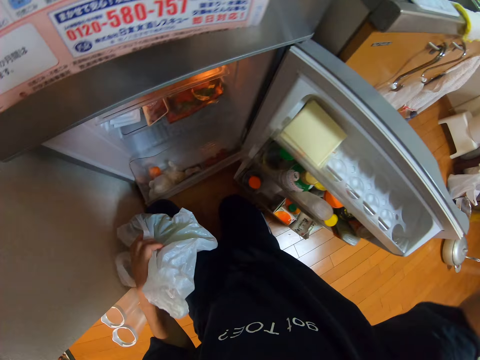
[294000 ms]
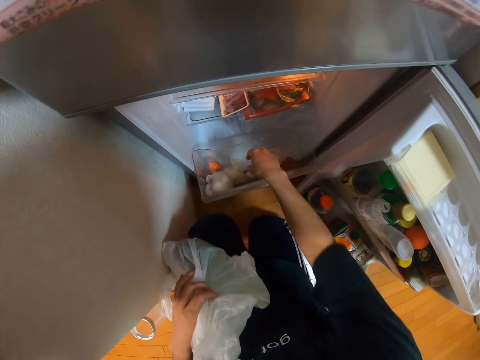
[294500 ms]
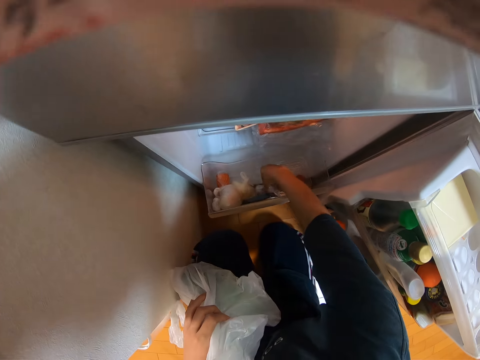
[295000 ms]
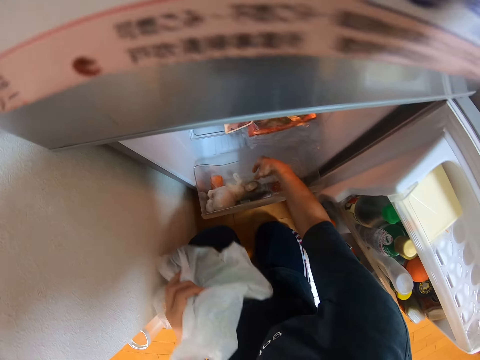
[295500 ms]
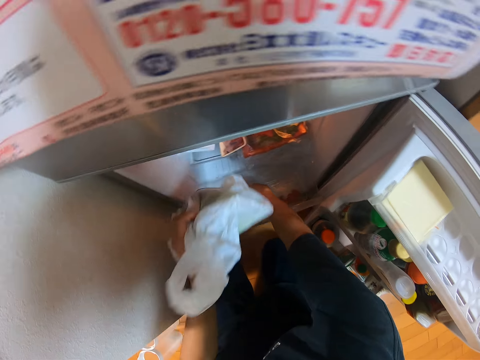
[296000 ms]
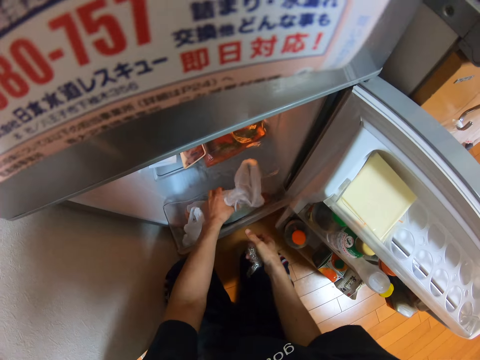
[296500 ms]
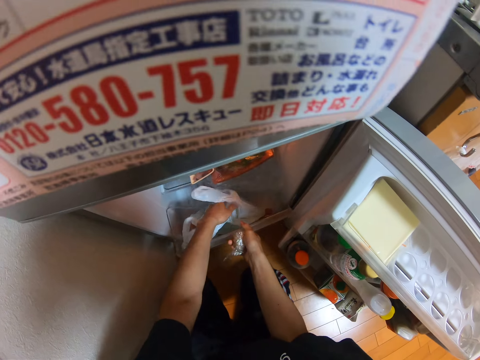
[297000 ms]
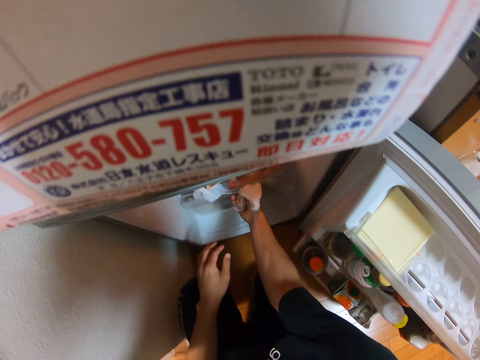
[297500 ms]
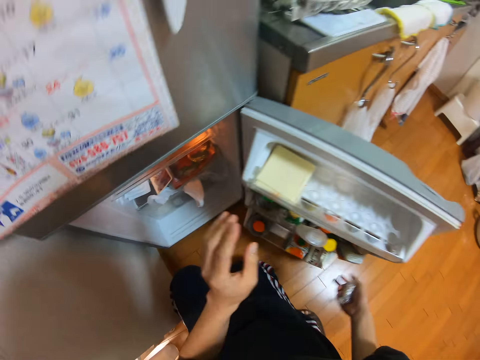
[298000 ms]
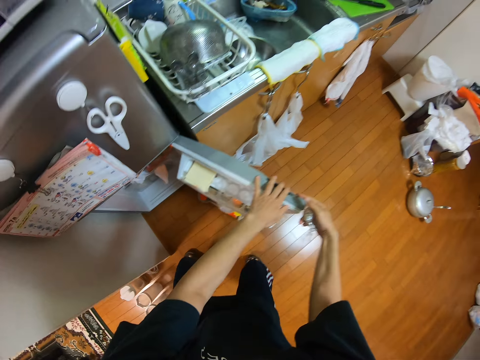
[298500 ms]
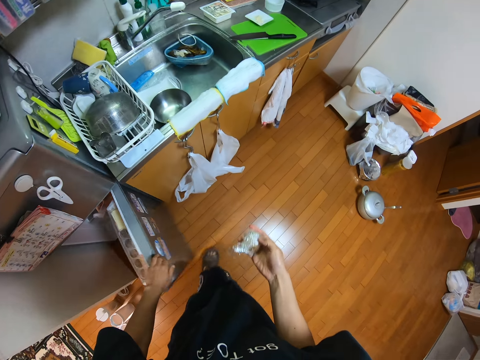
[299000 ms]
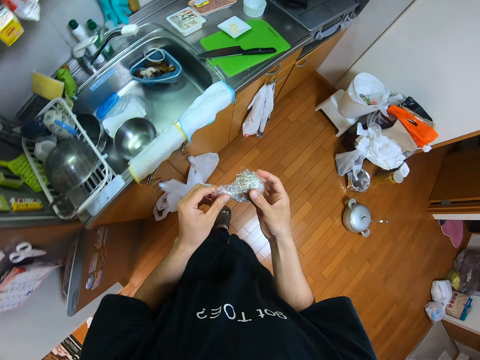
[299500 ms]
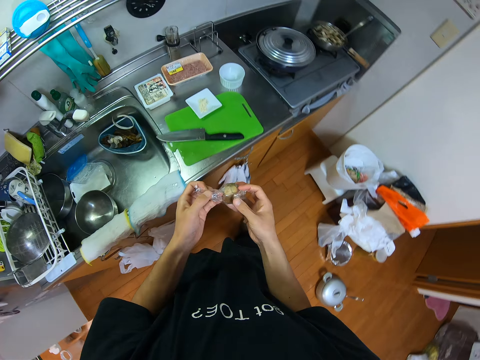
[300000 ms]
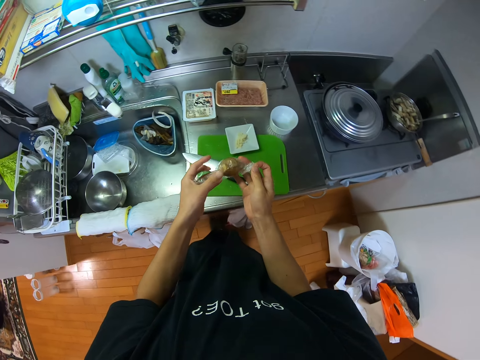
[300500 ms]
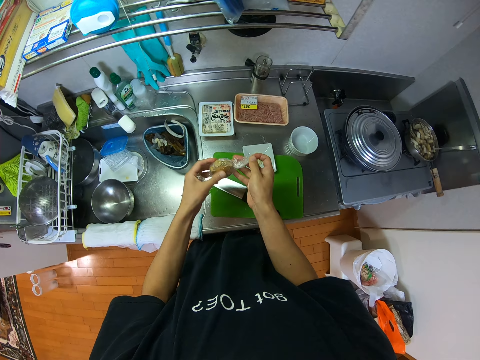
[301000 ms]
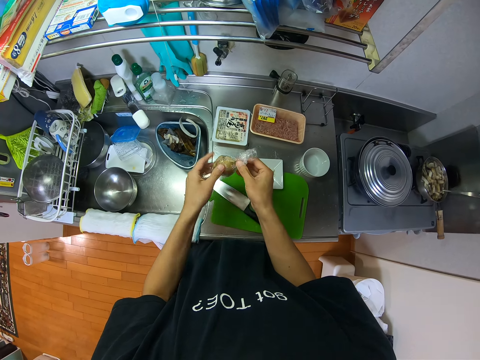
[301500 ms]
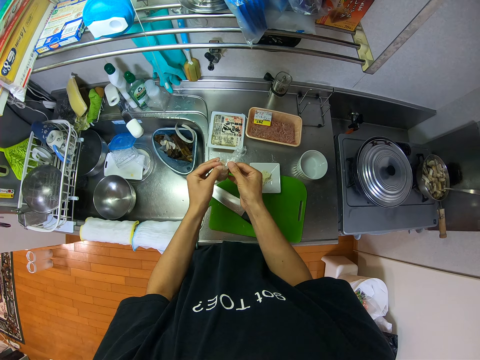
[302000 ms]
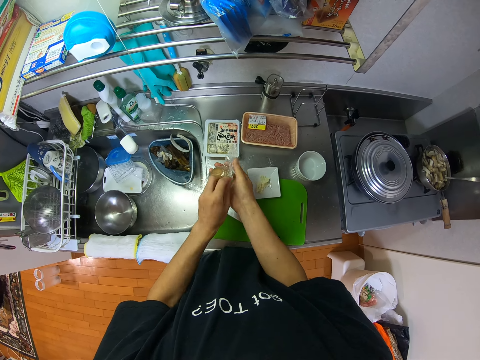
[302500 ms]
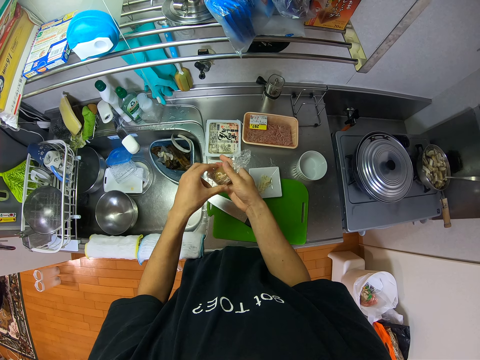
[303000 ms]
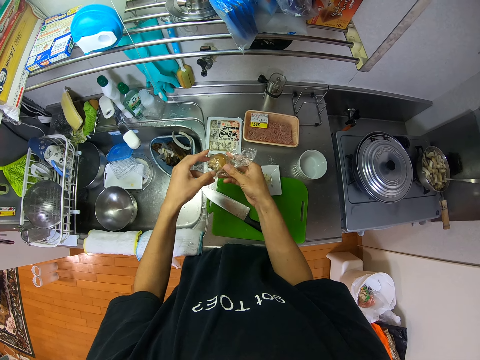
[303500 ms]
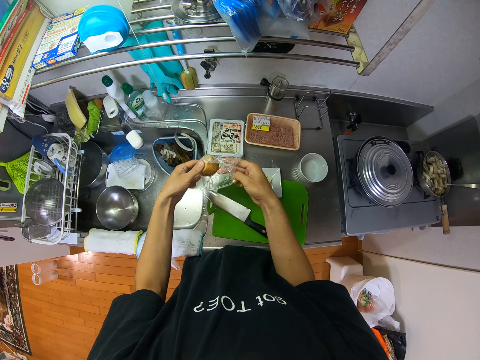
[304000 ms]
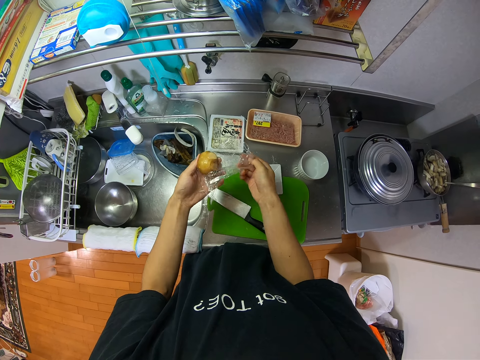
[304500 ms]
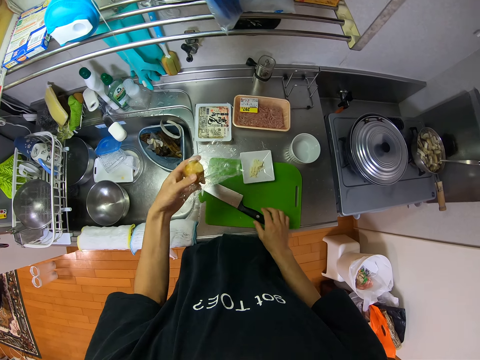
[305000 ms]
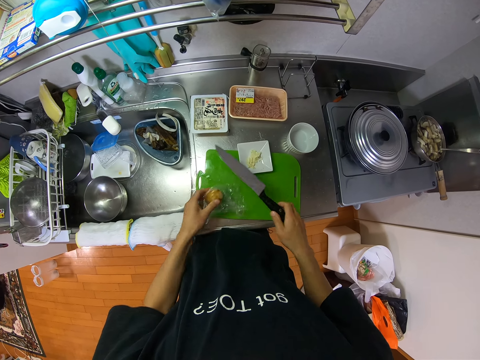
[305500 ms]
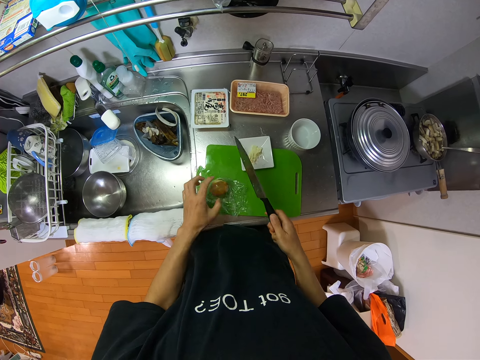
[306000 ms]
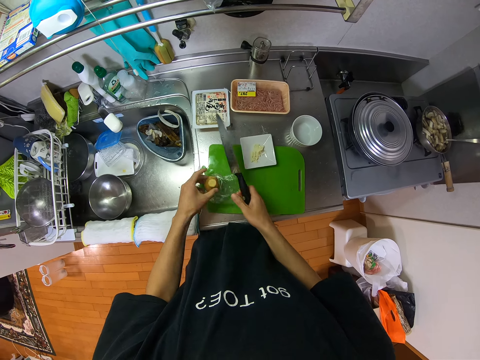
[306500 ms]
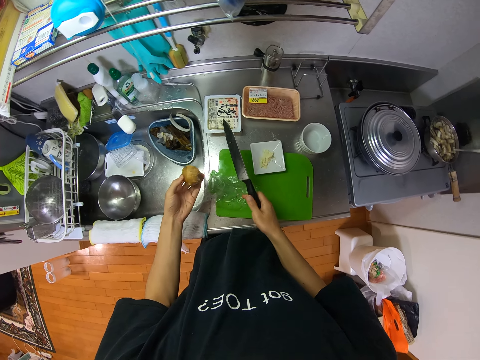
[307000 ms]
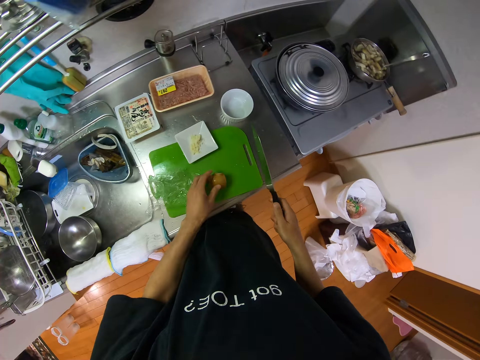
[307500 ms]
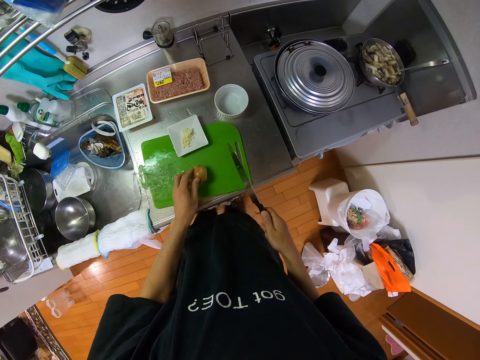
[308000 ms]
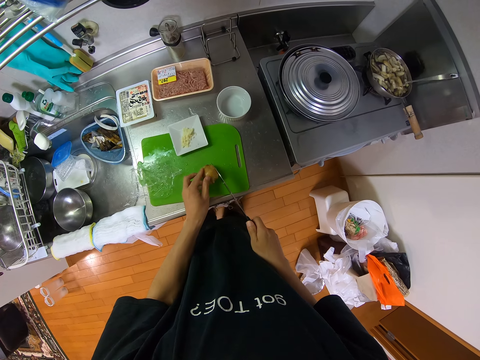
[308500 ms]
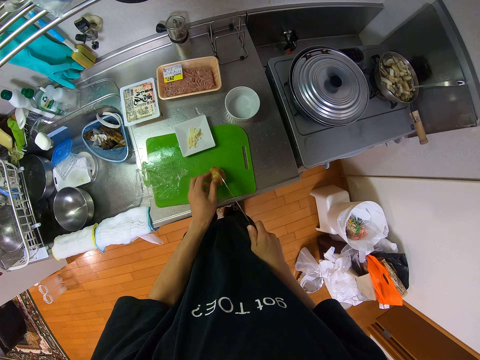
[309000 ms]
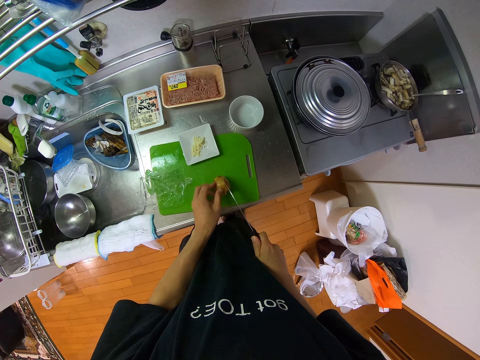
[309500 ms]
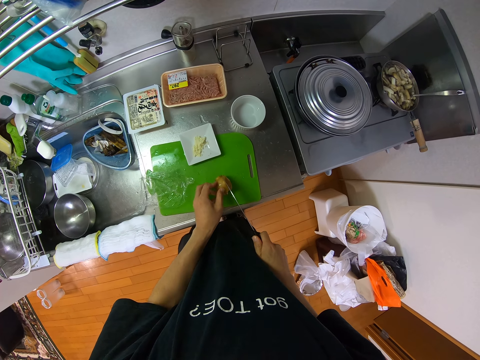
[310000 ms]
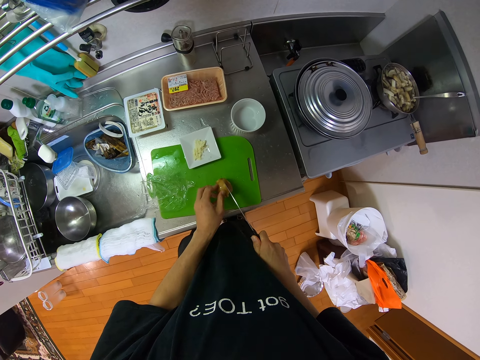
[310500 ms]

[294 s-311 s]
The camera wearer picks the potato. They pick a nylon from the compartment. They drop the nylon on the tray in the compartment. They push the tray. They stand up. They shut the compartment. They shut the fridge. They step forward. They unwrap the potato. They untie the nylon with his hands. They pick a knife on the tray on the table with her right hand. They put the potato on the chopping board. They drop a fruit in the nylon on the tray. They pick the fruit on the tray with her left hand. They drop the fruit on the tray. They cut the potato.

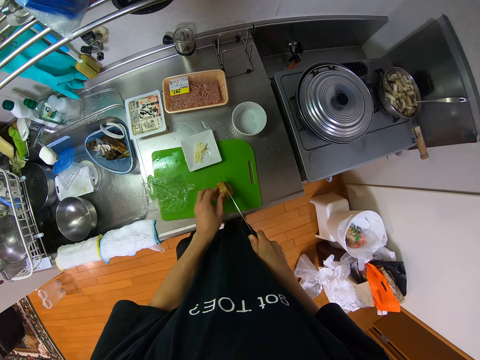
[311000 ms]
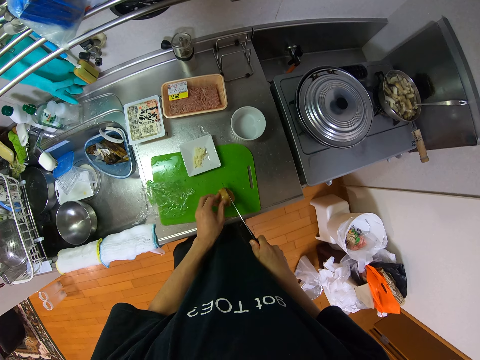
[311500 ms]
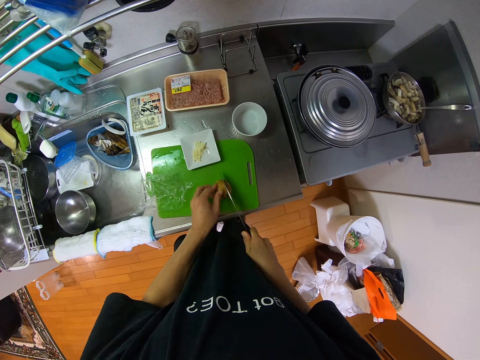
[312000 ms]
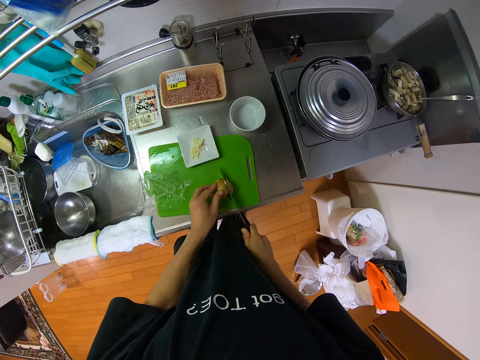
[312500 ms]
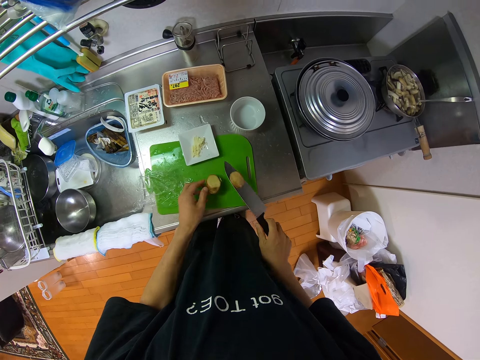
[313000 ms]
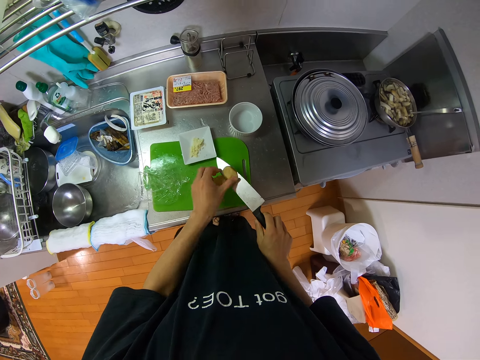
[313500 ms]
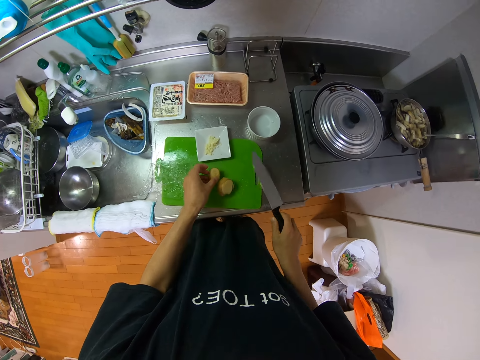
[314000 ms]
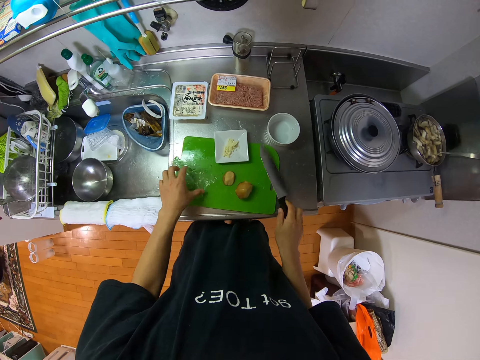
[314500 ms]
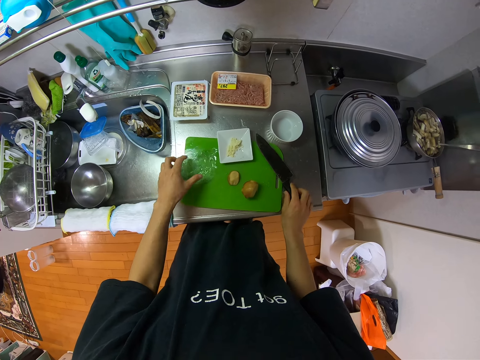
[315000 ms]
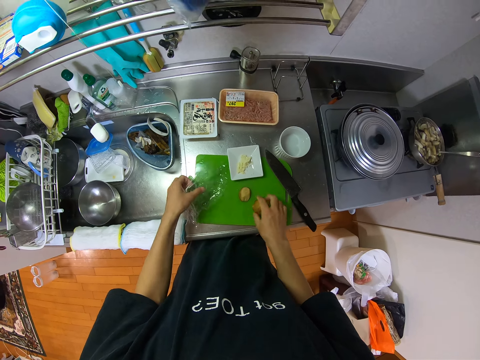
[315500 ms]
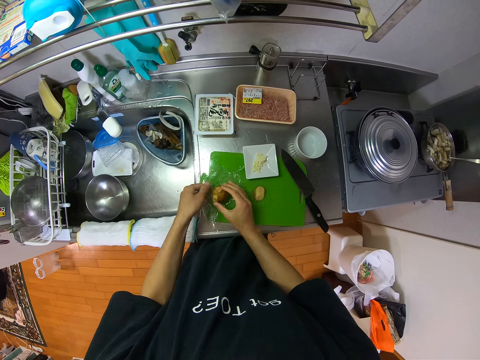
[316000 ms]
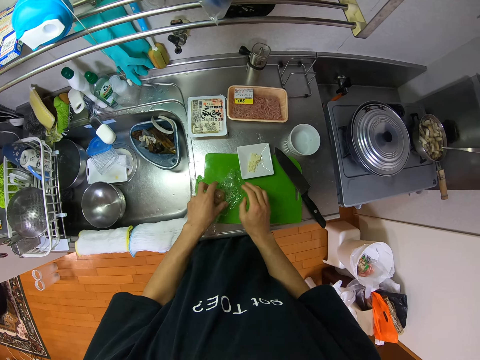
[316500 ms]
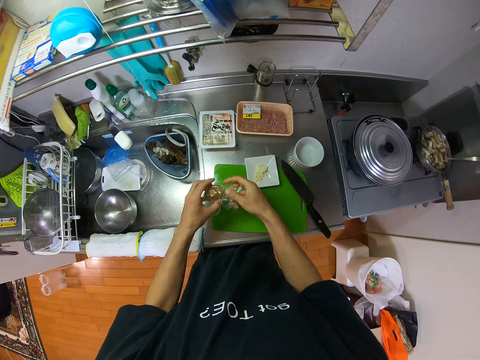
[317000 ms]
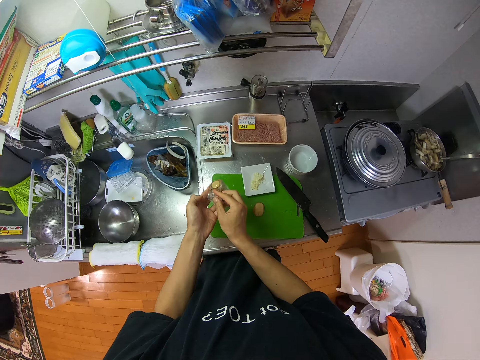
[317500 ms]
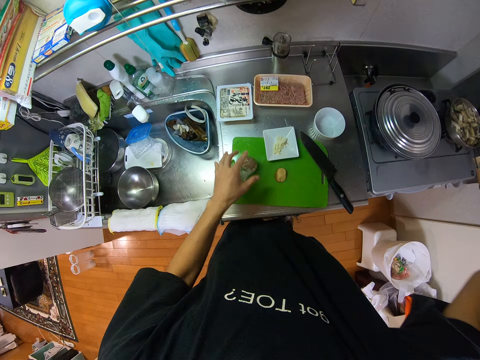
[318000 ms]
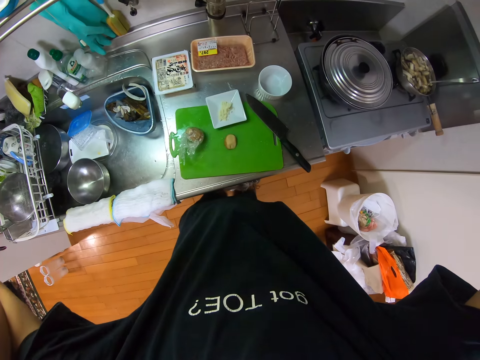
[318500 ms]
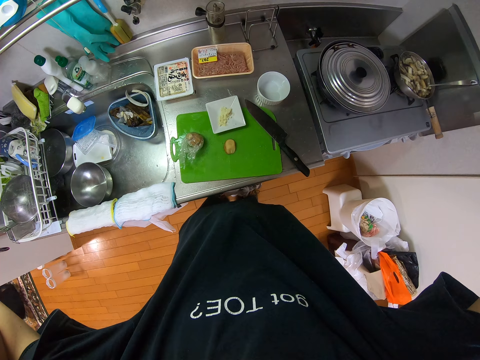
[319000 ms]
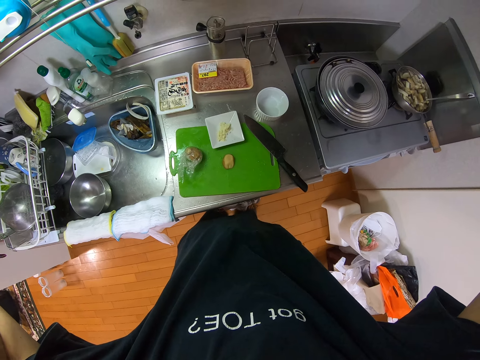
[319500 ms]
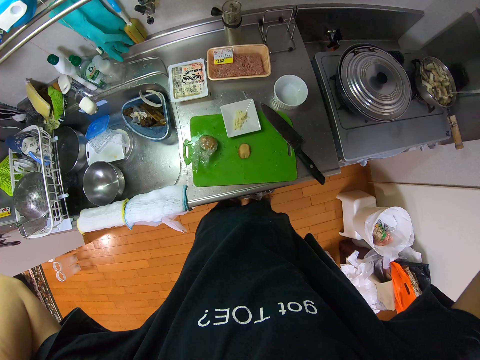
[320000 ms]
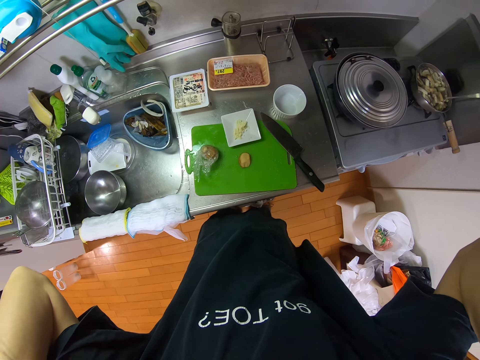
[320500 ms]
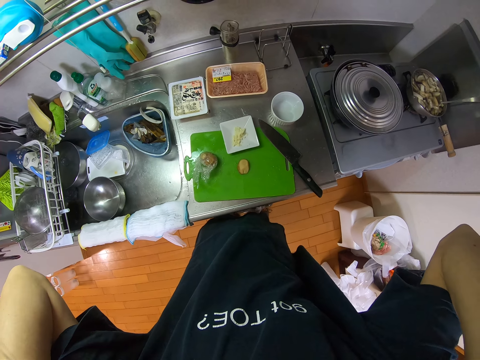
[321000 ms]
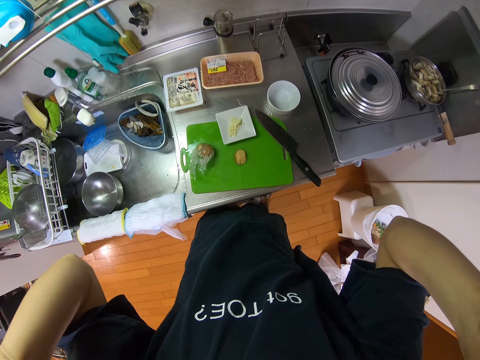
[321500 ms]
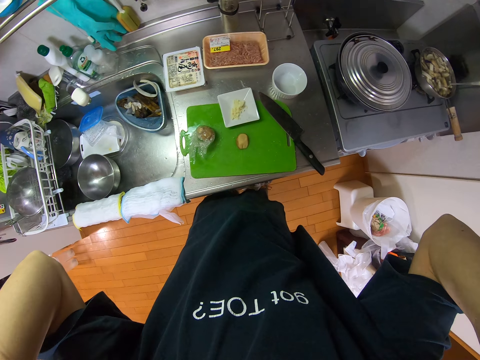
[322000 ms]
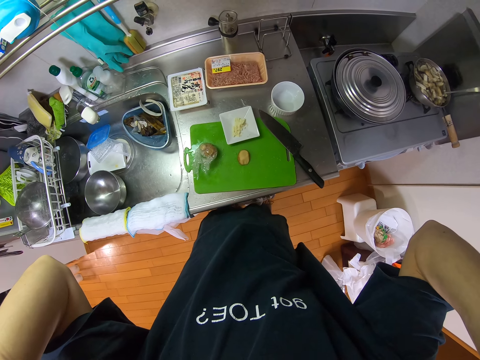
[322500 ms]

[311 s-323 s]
The camera wearer cuts the fruit on the tray with the knife. They remove the potato from the knife. They put the potato on the chopping board. They pick the nylon or polythene paper on the tray. They put the knife on the chopping board. They pick the potato. They move the fruit on the tray into the nylon. They put the potato on the polythene paper. They lift the potato. They tie the fruit with the nylon. They lift the hand. They drop the fruit on the tray on the cabinet. They lift the hand. They touch a camera.
